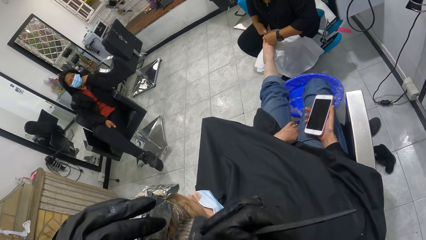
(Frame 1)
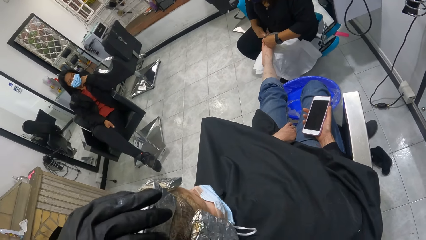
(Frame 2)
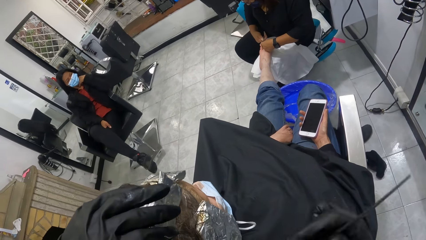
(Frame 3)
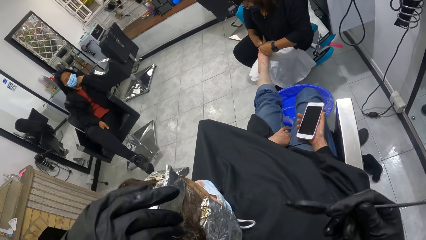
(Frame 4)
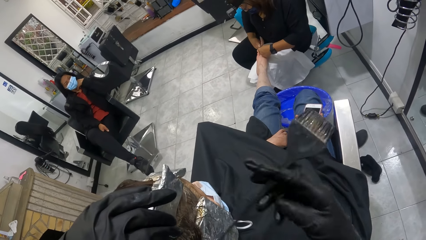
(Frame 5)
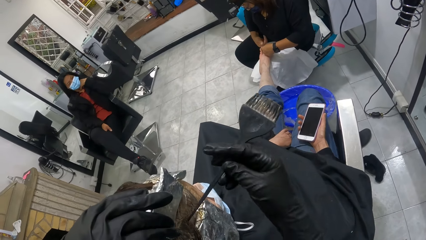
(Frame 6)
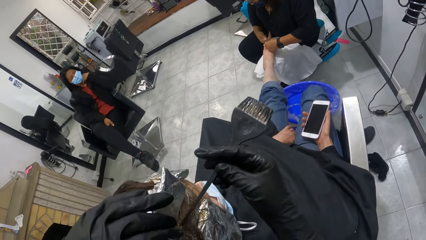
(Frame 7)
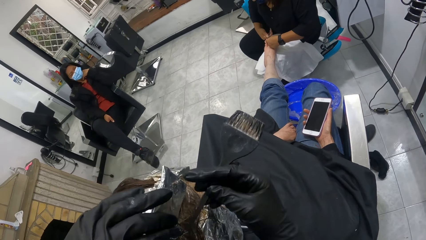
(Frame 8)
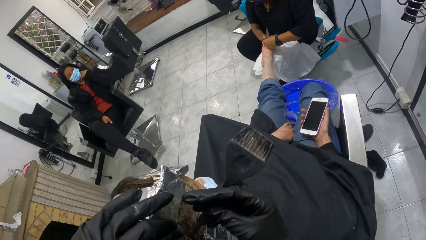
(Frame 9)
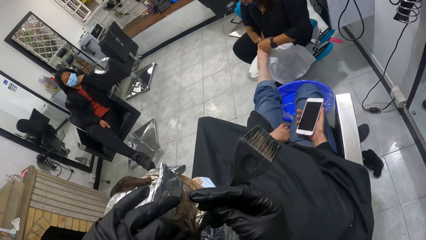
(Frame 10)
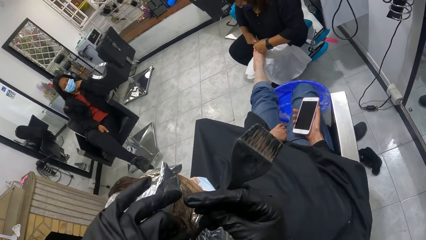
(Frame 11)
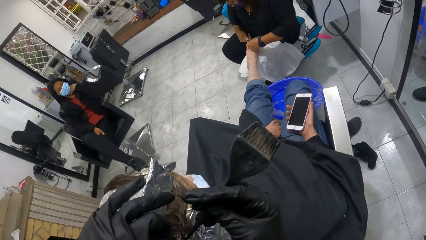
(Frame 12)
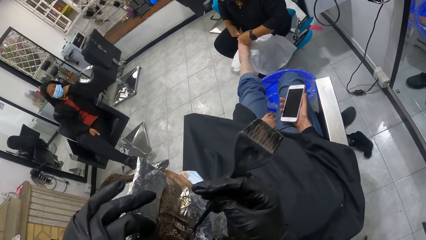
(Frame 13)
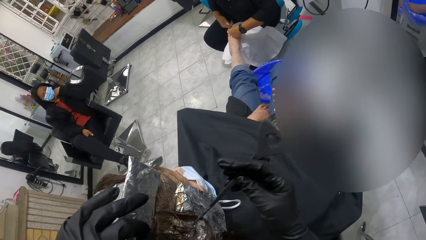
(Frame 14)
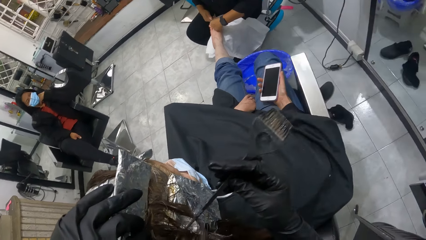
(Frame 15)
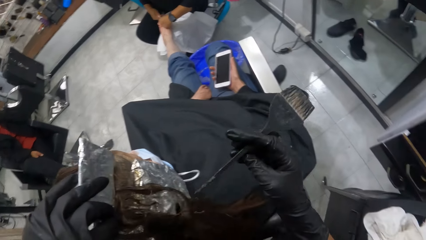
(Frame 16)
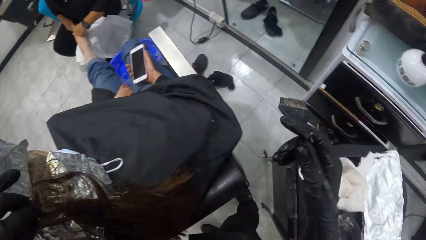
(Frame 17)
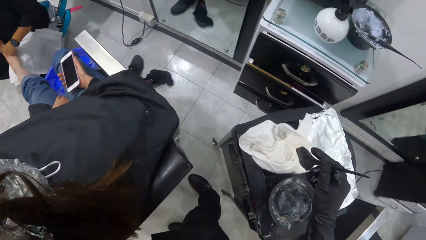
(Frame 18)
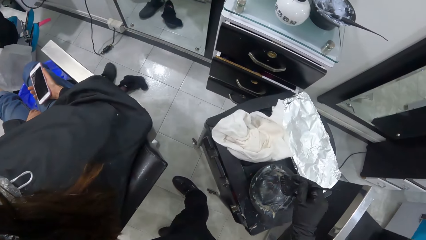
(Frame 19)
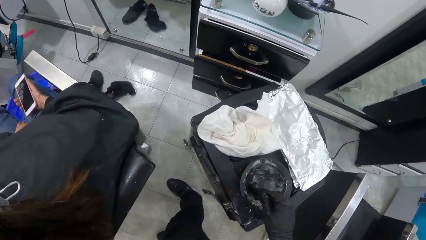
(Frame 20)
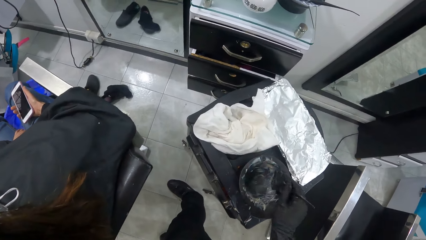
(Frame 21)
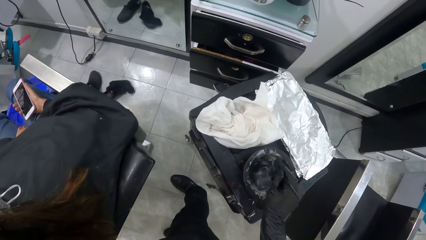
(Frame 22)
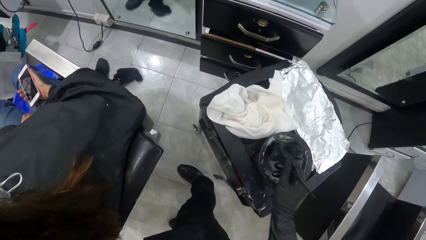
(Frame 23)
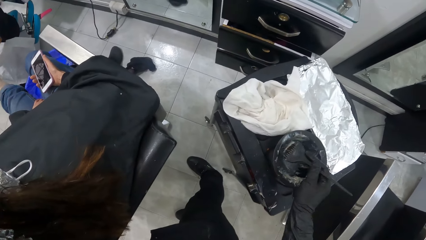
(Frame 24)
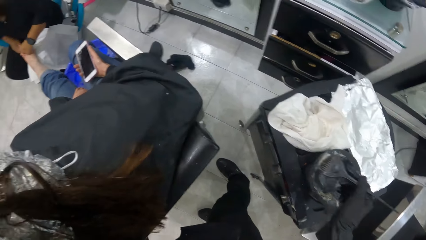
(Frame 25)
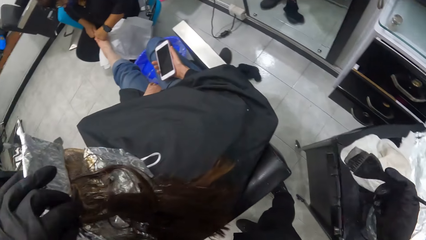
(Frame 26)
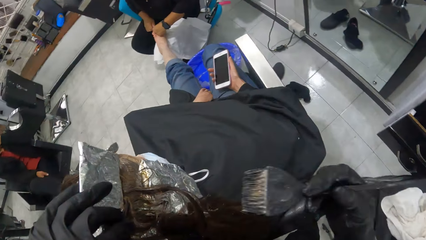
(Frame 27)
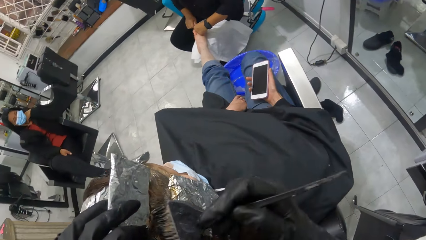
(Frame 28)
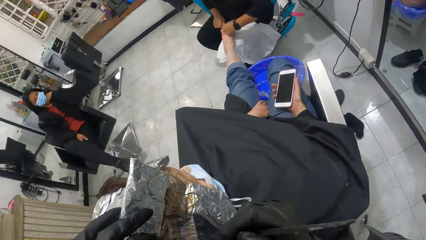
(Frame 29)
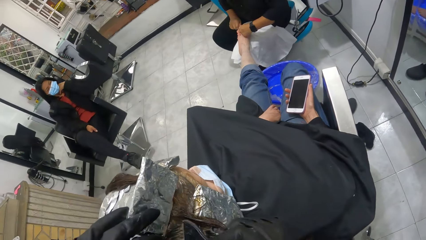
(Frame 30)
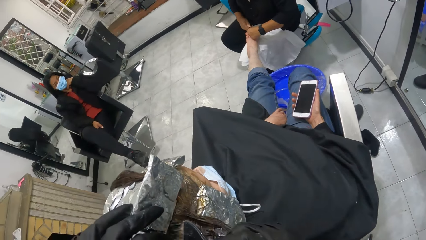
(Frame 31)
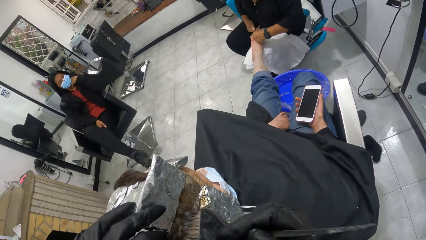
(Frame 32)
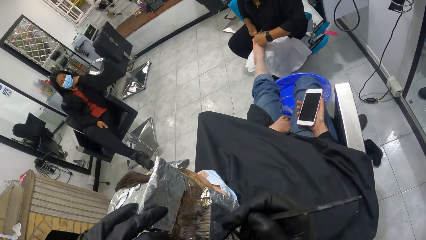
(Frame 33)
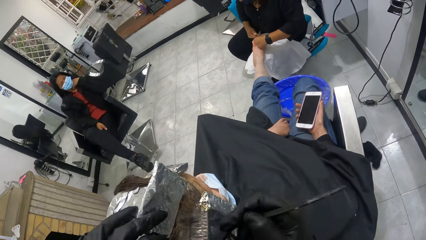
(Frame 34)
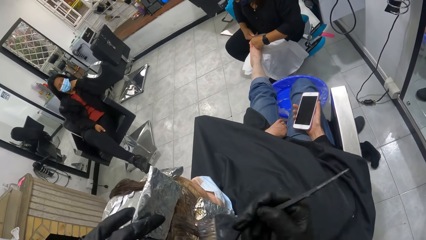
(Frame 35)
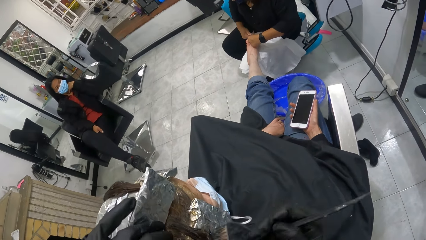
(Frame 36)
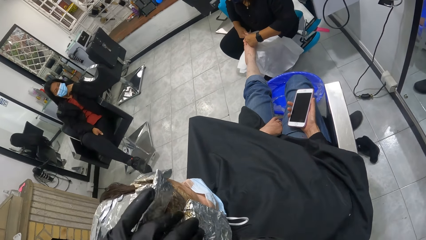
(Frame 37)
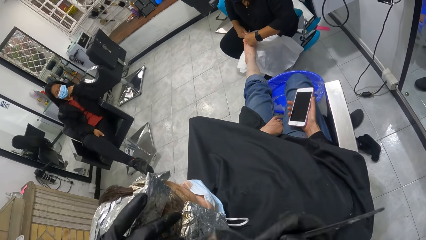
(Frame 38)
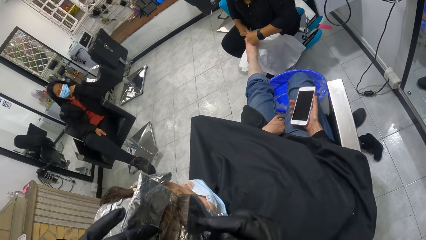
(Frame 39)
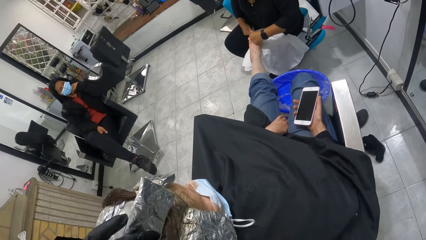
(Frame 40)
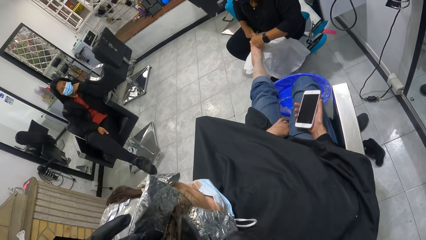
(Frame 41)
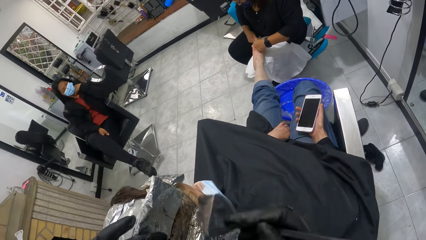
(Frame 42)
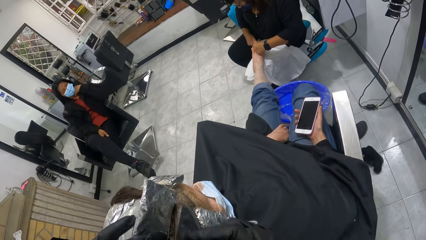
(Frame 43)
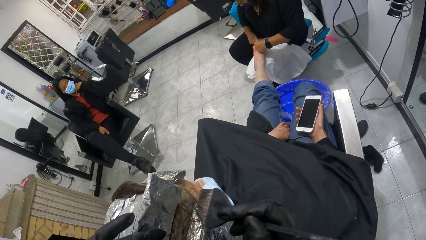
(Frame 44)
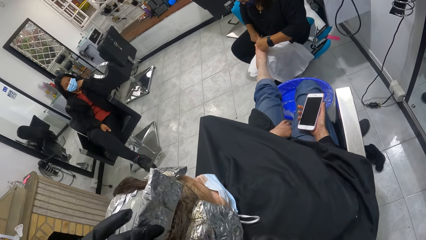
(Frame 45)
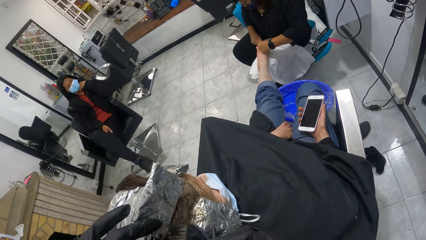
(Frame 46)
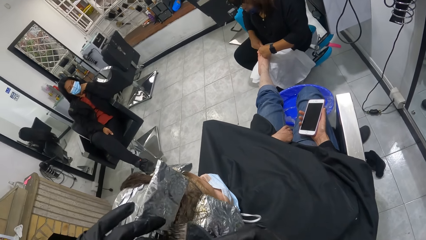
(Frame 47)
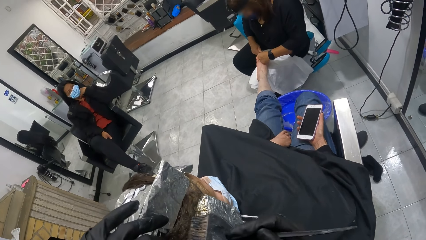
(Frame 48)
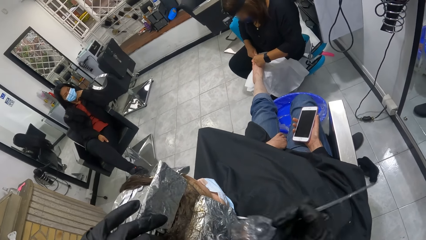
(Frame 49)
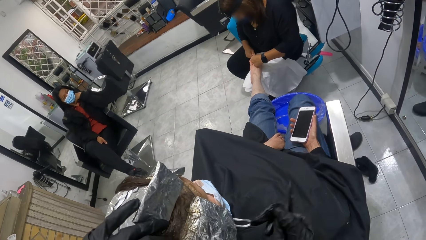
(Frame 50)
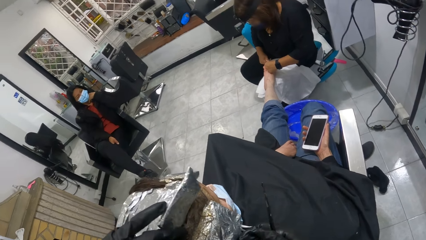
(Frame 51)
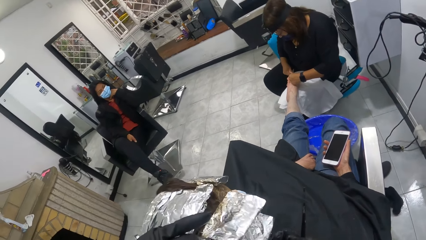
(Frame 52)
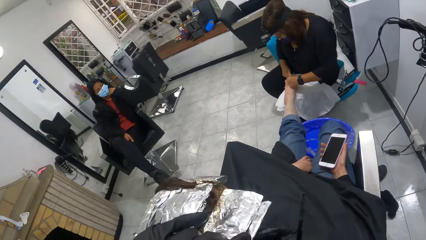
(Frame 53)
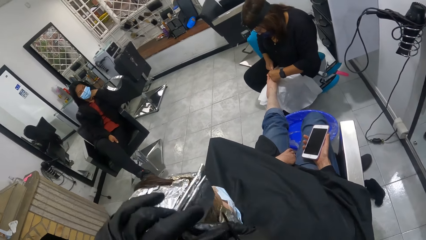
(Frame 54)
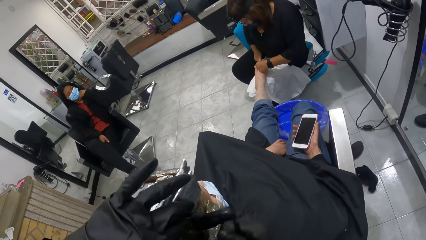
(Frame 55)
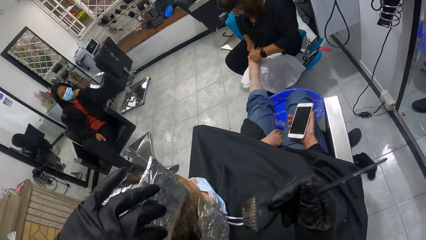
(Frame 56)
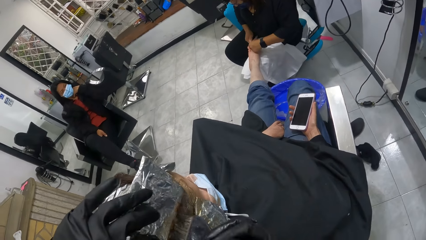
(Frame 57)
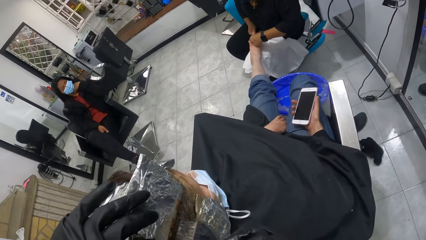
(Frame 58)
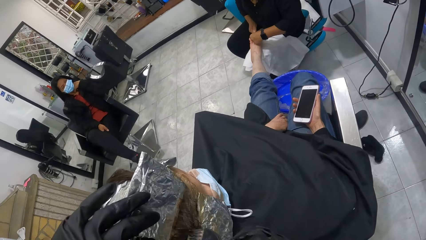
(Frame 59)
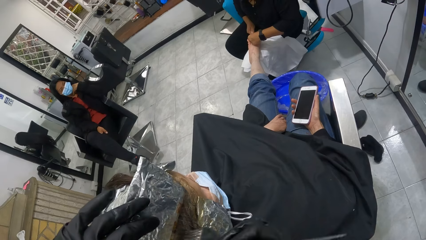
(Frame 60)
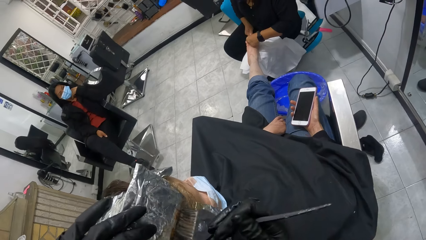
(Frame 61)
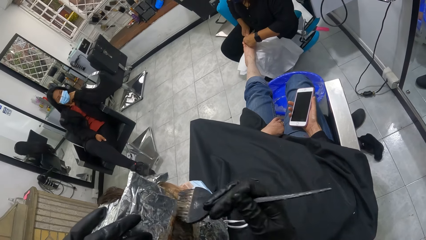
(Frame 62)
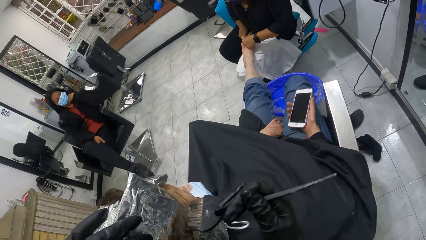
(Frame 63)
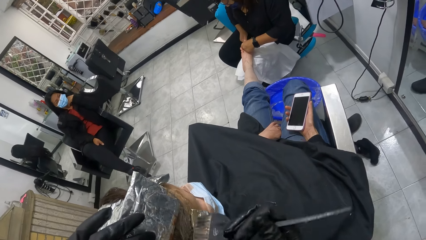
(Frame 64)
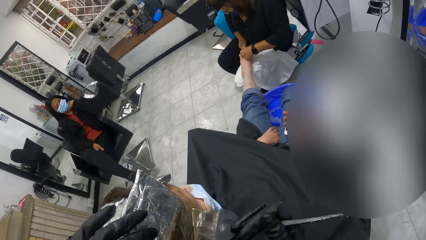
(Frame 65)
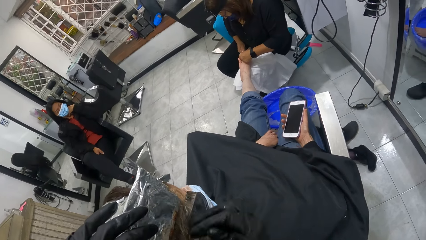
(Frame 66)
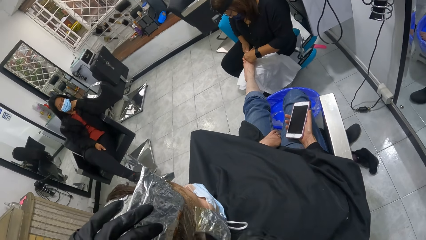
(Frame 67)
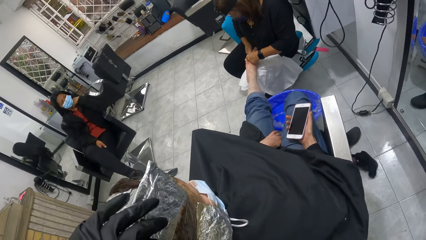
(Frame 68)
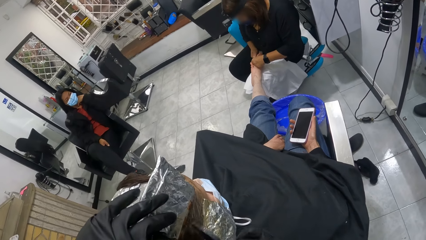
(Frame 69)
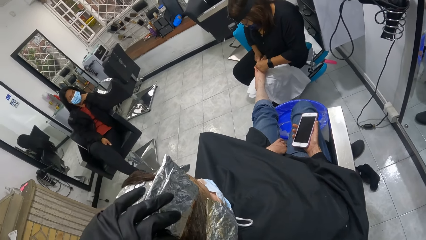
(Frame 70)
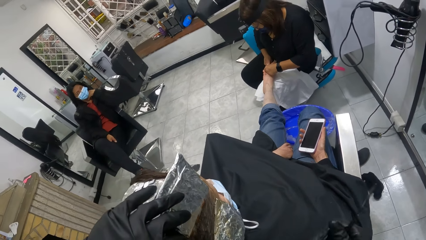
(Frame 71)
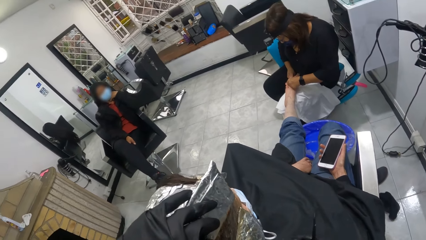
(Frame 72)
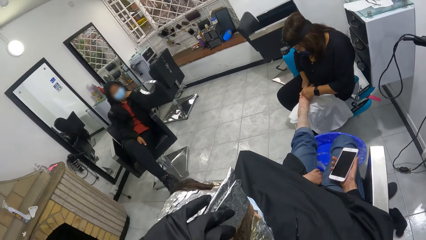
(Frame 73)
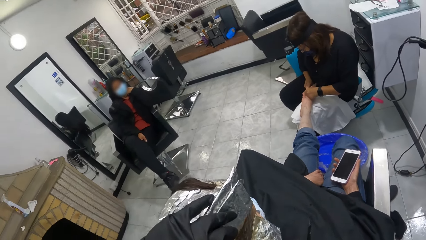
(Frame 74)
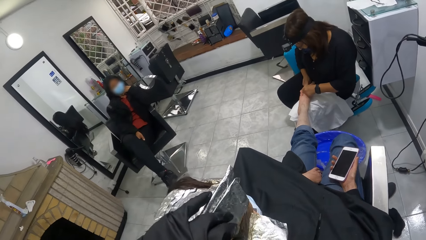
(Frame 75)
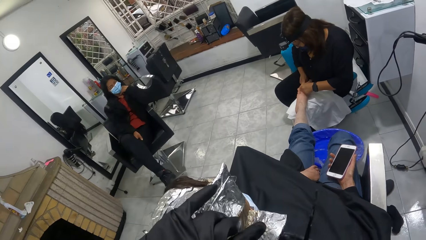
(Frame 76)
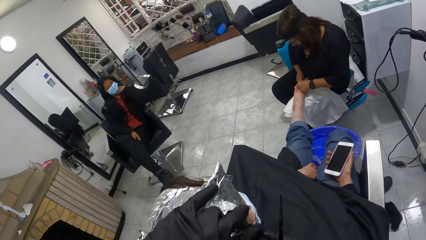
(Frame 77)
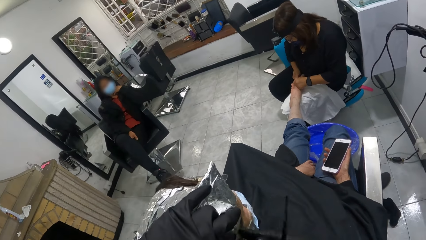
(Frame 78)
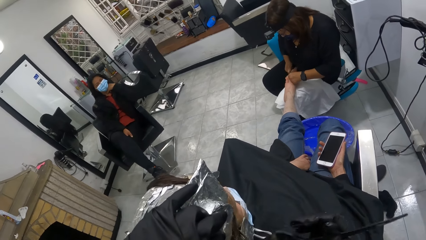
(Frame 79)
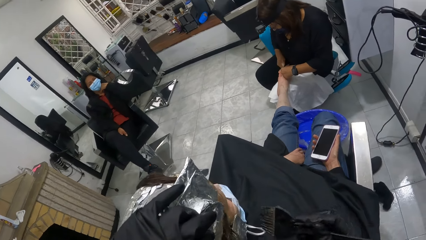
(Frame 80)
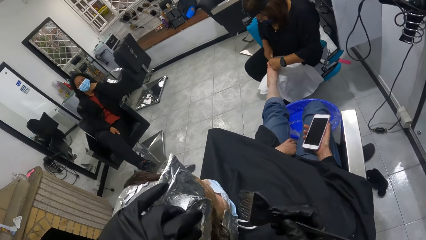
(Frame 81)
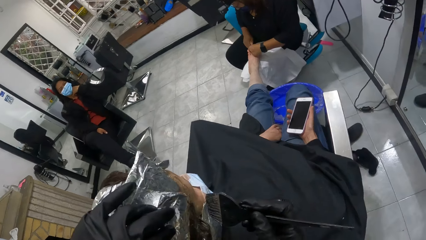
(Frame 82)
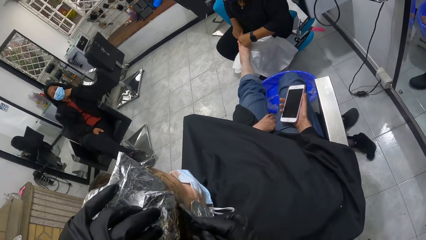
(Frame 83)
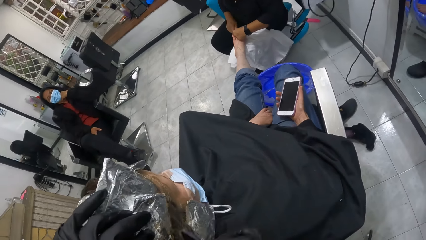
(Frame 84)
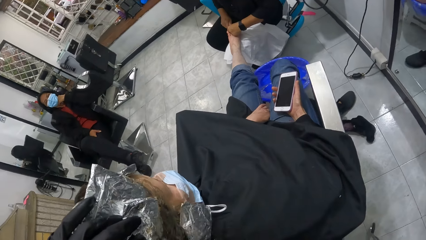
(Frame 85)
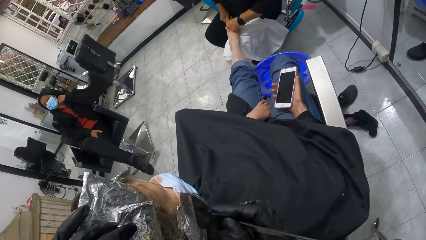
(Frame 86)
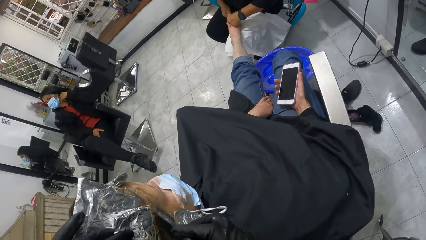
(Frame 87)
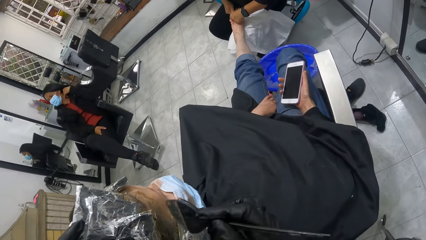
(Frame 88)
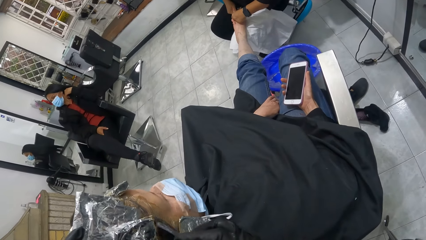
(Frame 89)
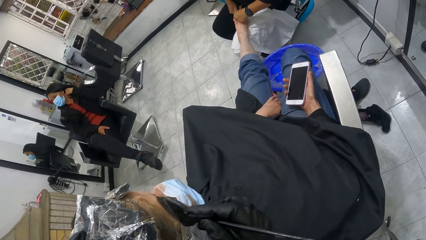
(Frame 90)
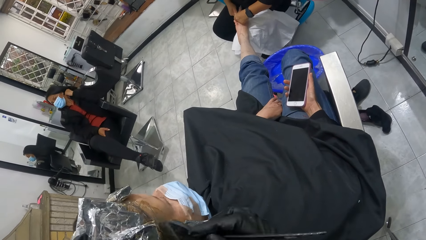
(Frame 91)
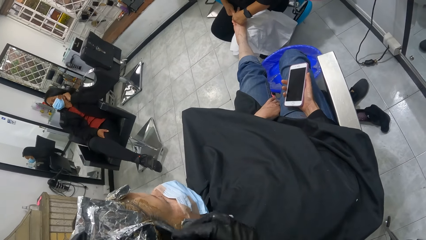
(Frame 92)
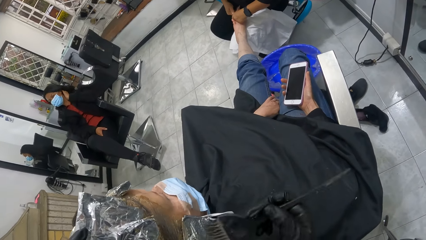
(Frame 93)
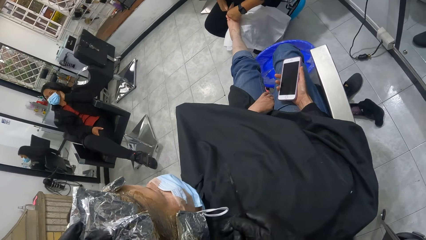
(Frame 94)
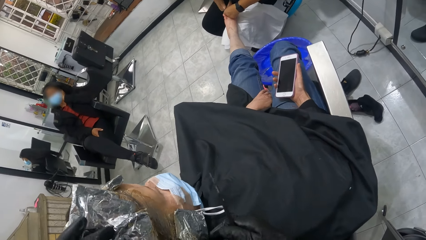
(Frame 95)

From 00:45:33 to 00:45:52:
The camera wearer separates the hair. She takes relaxer from the black container with the tint brush in her right hand. She relaxes the woman's hair with the tint brush in her right hand. The woman massages the leg. The camera wearer applies the dye to the hair.
